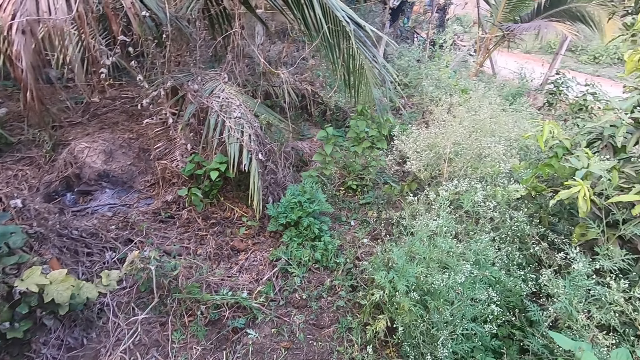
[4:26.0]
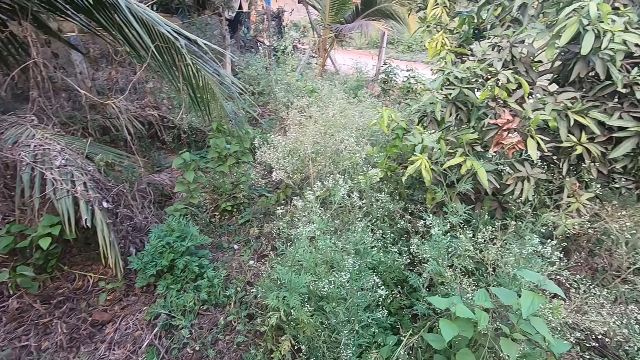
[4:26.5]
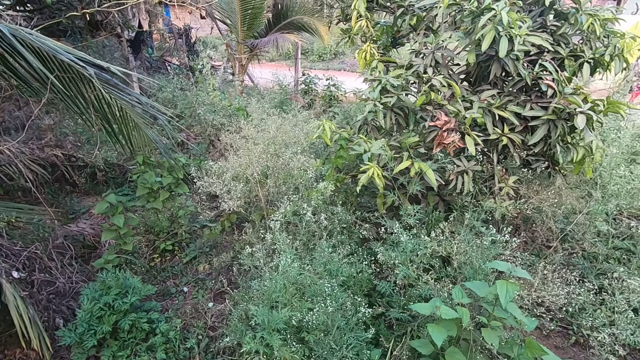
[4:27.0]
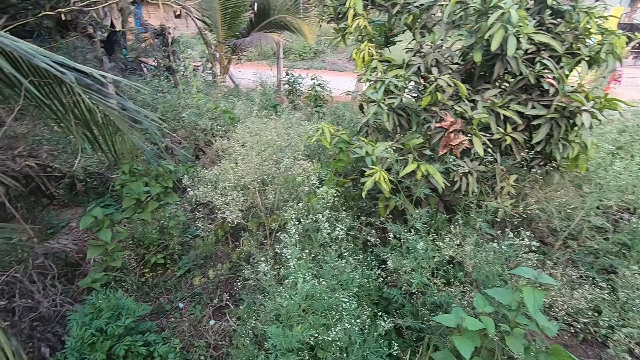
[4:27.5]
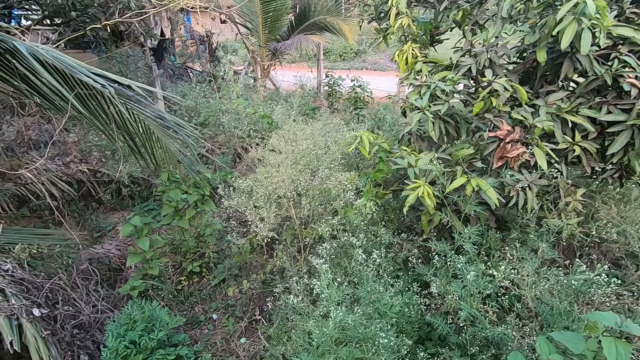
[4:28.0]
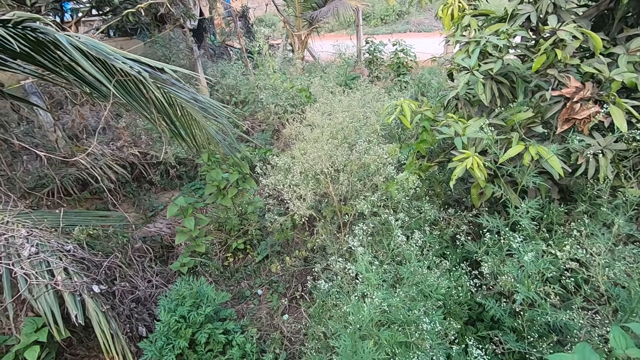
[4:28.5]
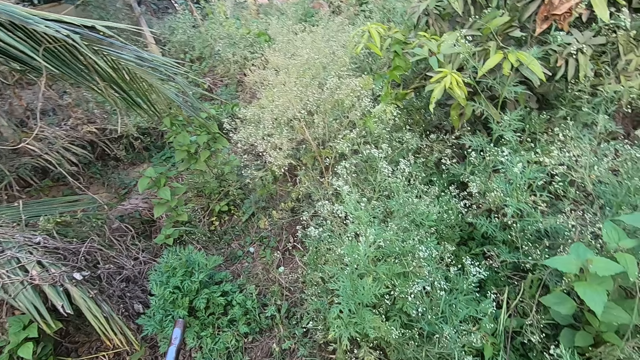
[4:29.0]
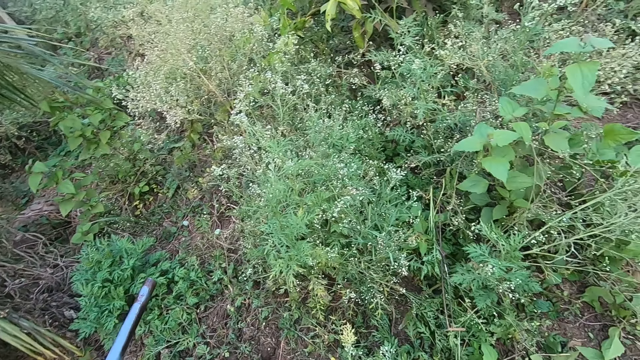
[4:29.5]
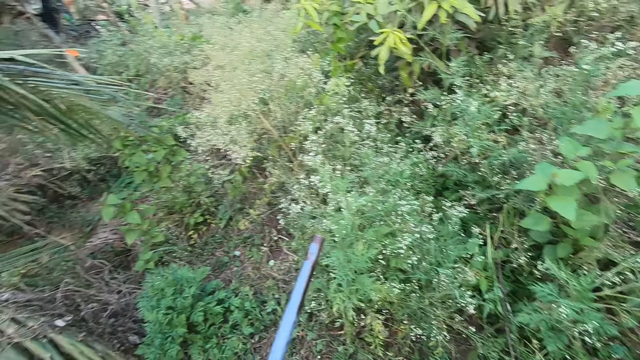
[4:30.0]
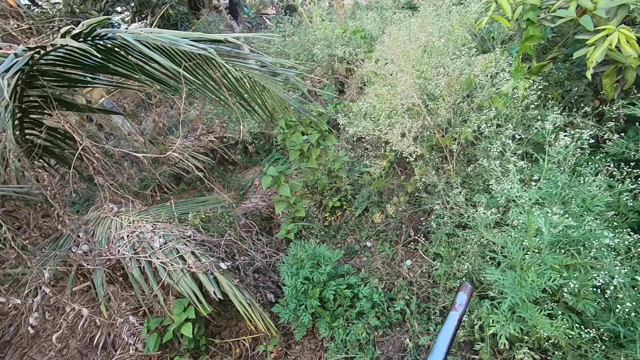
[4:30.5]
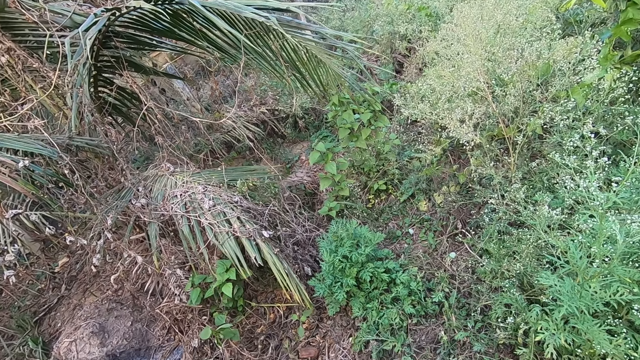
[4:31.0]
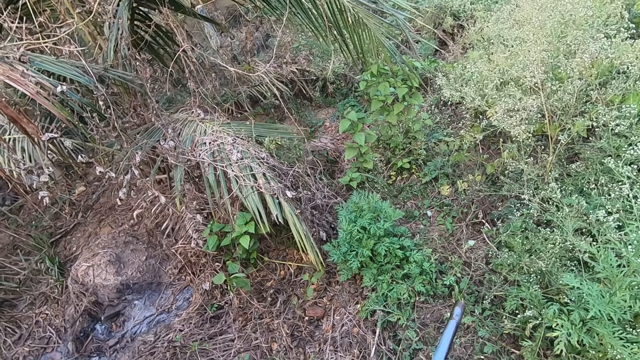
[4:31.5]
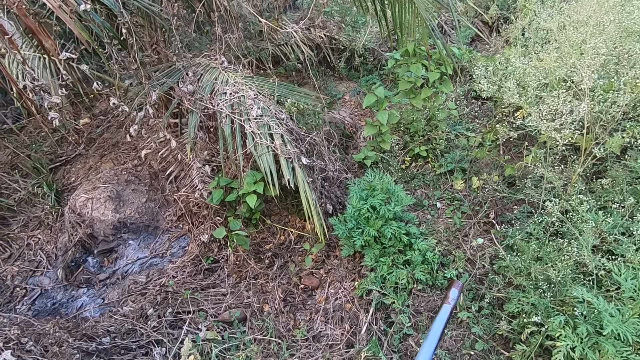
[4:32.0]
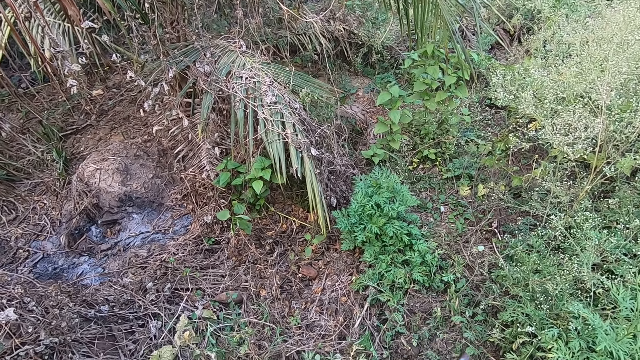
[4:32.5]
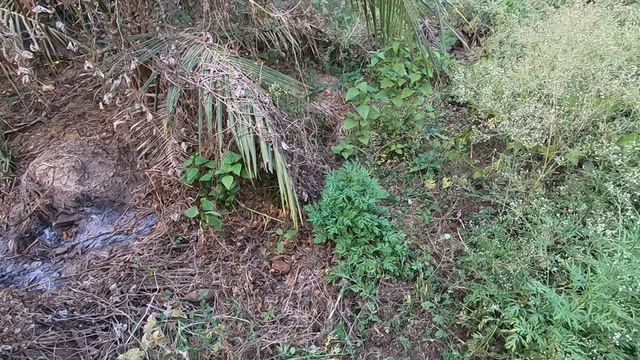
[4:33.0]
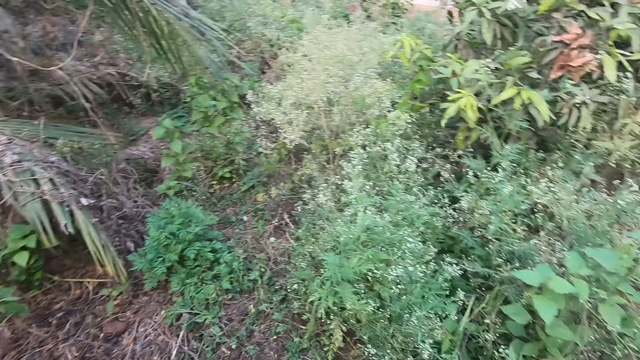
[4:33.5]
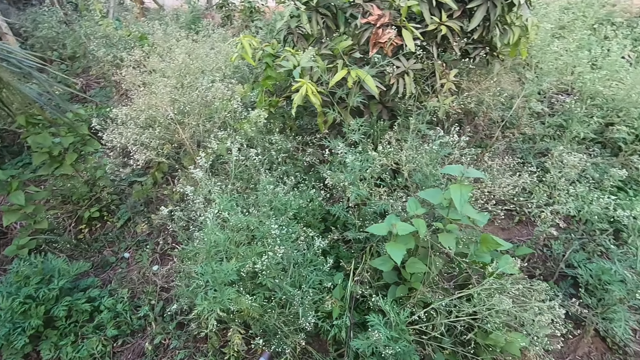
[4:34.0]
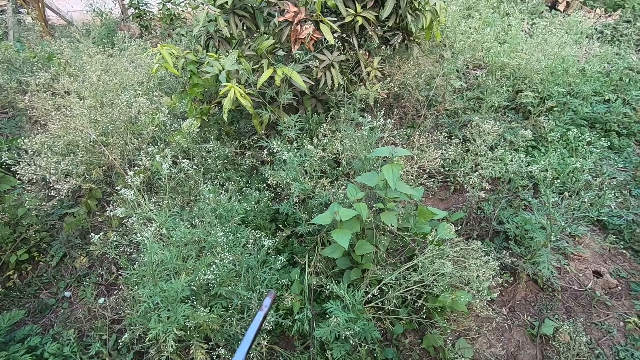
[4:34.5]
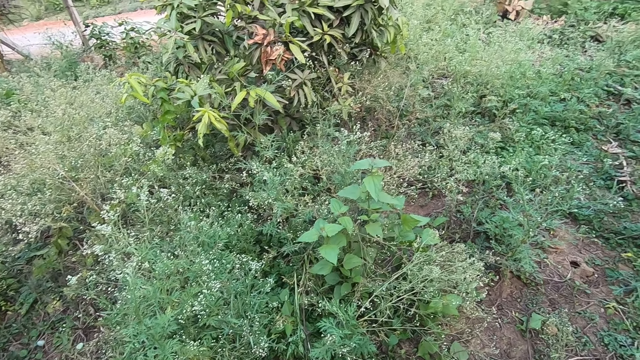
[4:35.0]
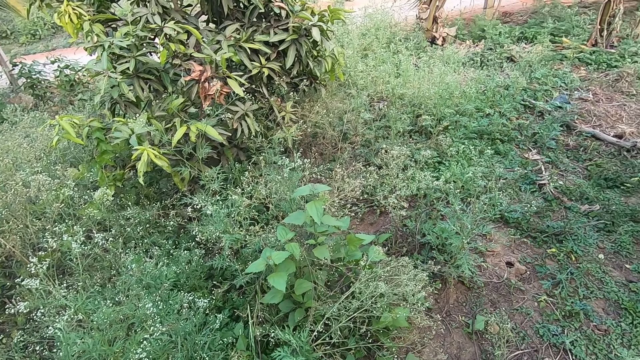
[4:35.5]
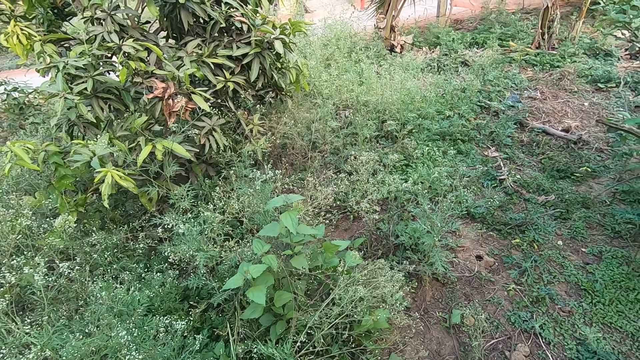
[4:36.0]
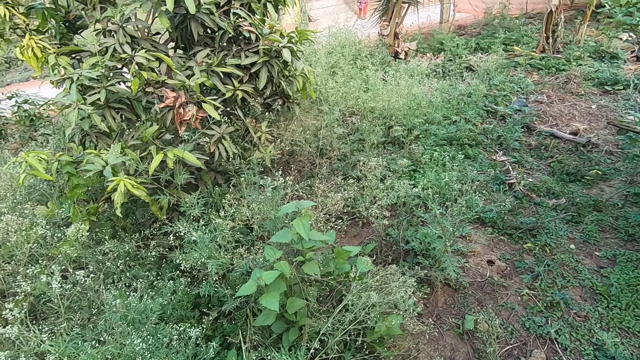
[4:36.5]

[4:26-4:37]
A lady sweeps outside the gate. The camera wearer looks around the farm. They hold a hoe. They look around the farm.

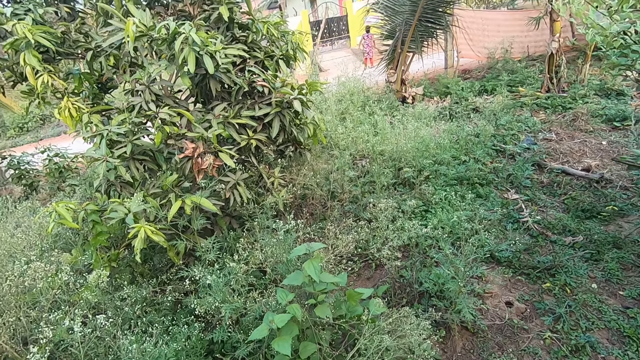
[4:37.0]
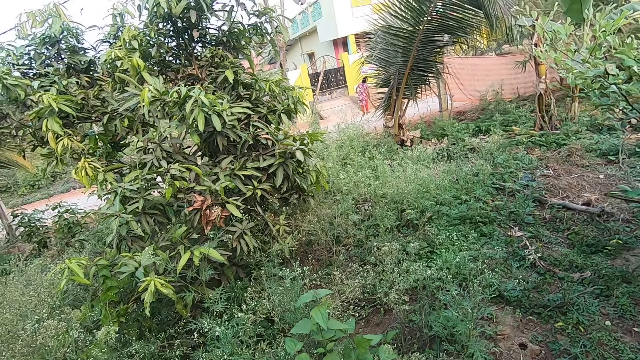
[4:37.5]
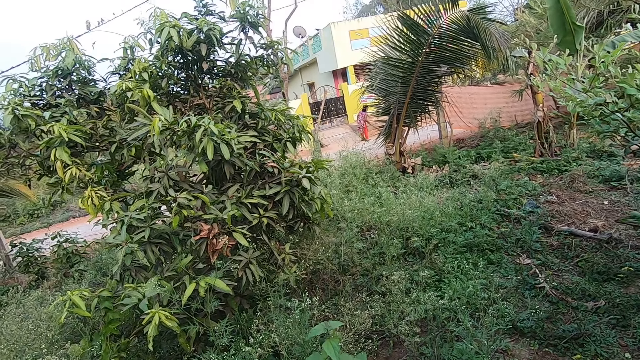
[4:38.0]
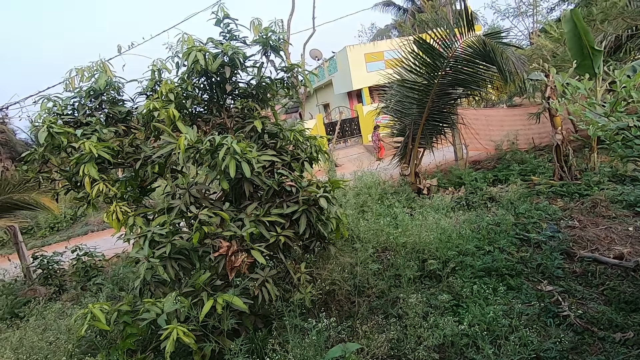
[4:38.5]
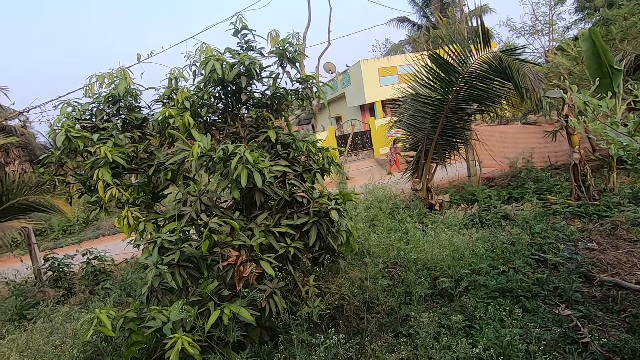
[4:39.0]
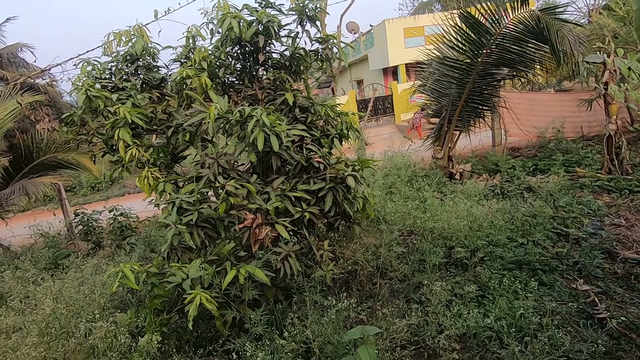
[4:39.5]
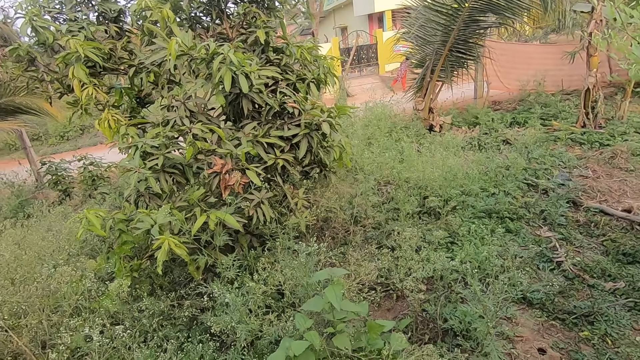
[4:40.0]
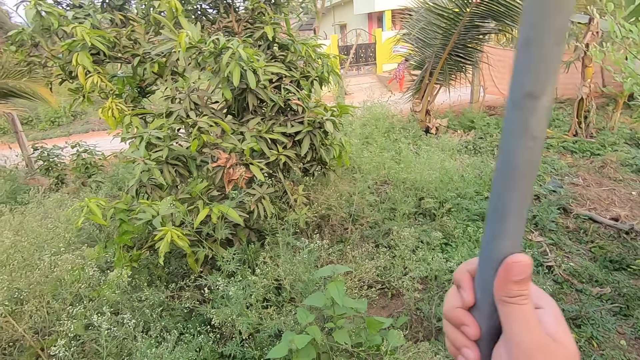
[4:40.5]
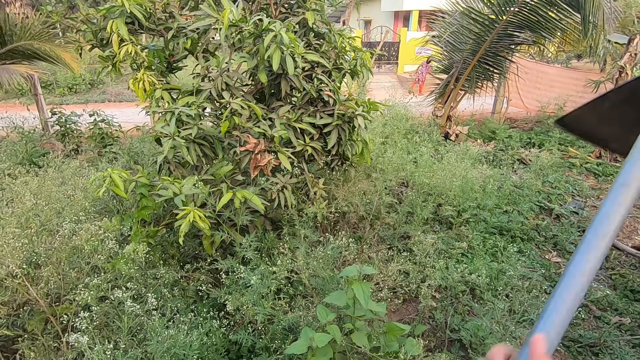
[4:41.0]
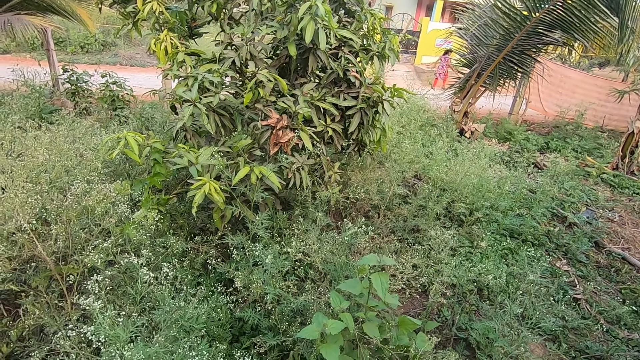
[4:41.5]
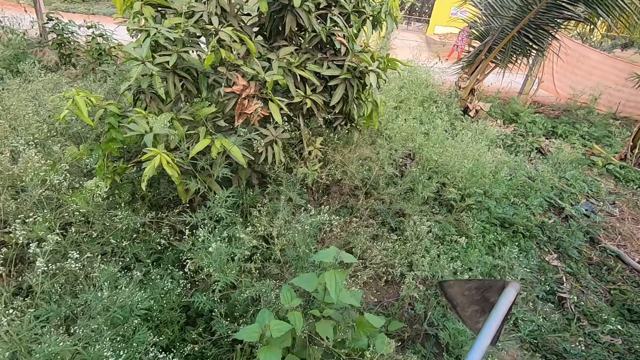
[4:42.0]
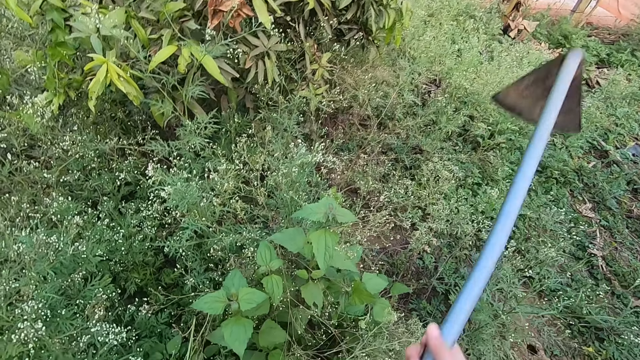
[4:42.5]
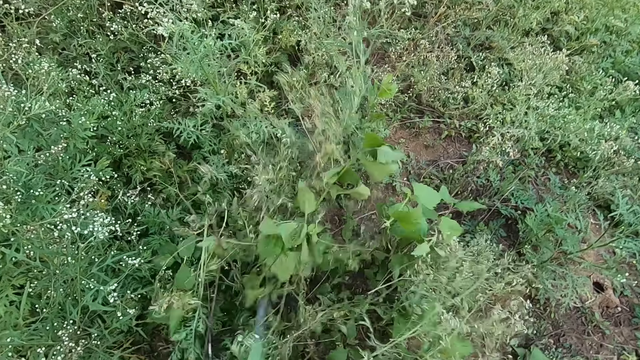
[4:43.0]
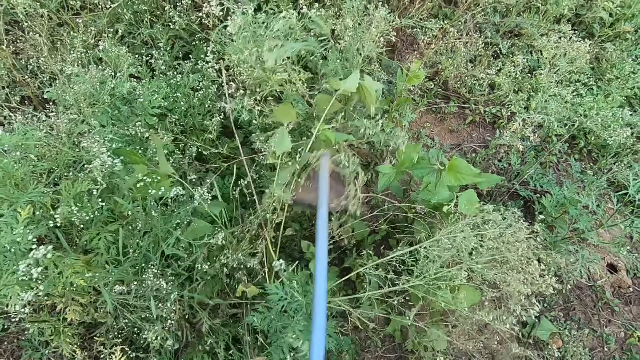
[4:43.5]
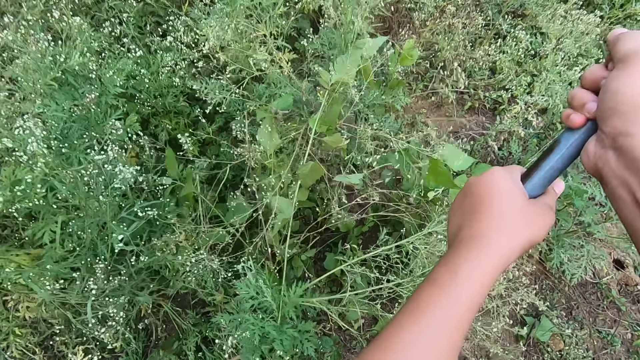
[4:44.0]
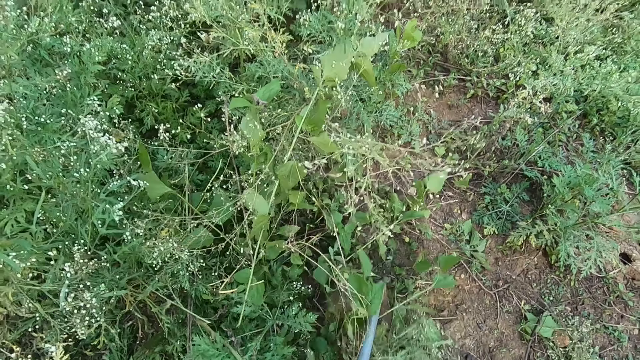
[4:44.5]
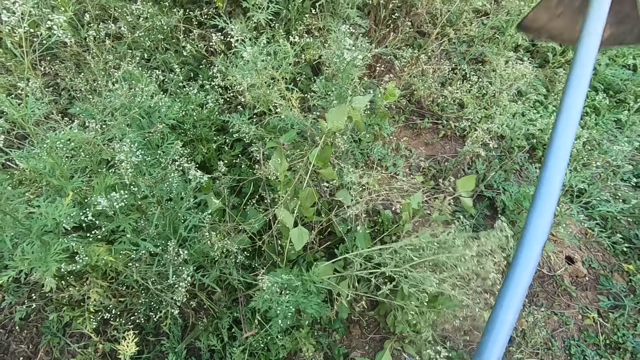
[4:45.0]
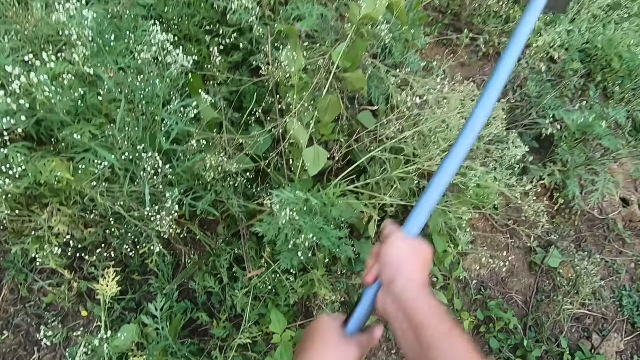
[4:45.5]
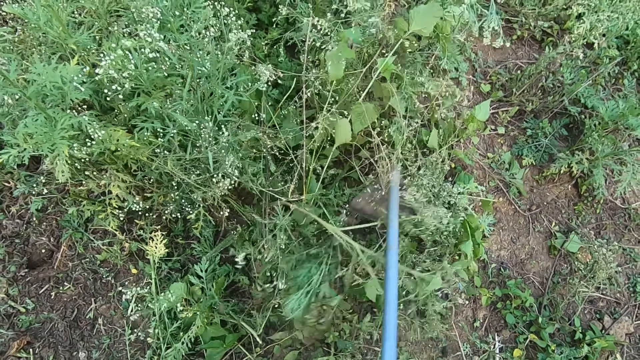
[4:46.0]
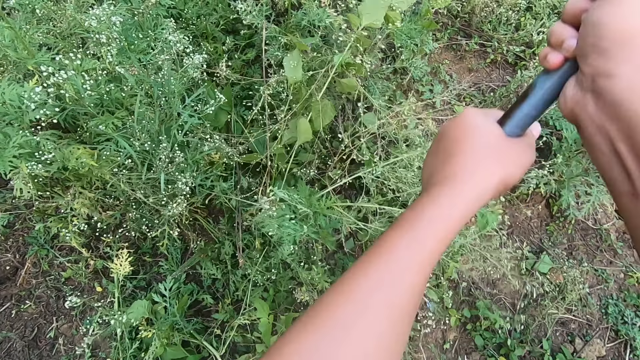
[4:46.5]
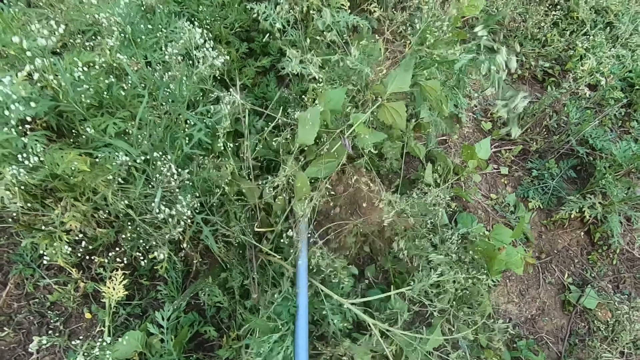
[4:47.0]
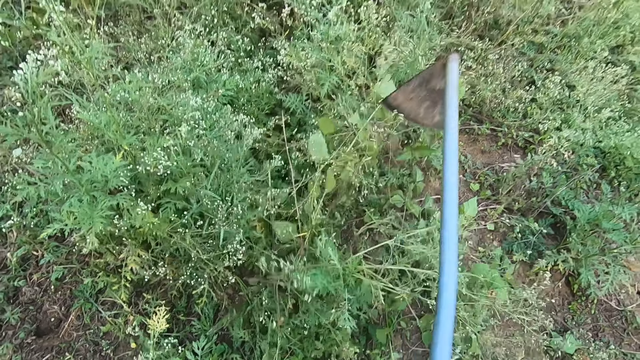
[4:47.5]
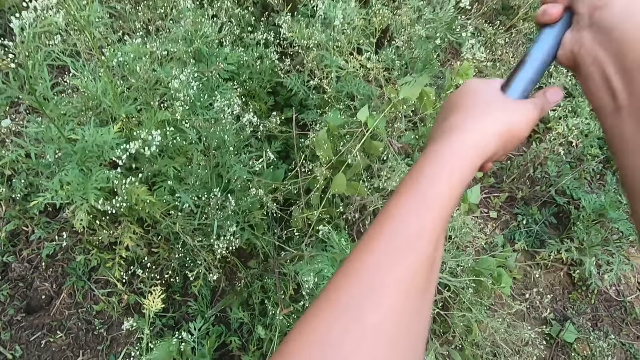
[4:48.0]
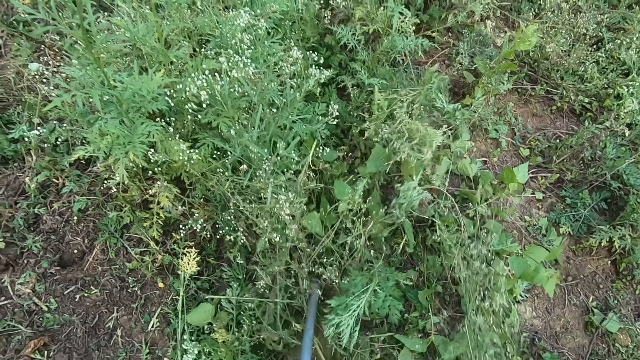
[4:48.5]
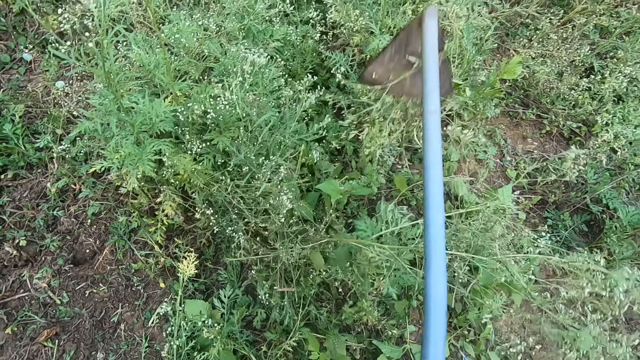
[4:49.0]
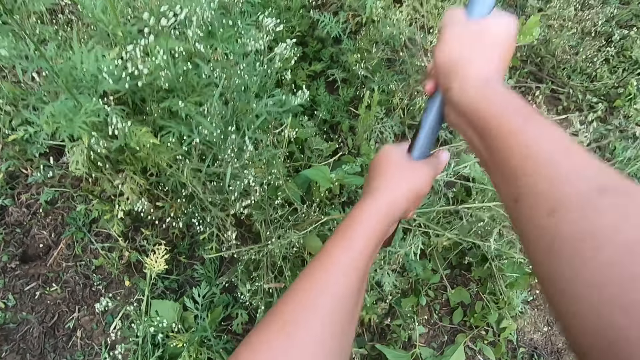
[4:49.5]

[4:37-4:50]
A lady sweeps outside the gate. The camera wearer lifts a hoe. They move the hoe downwards. They dig out weed on the farm. They clear the farmland with the hoe.
